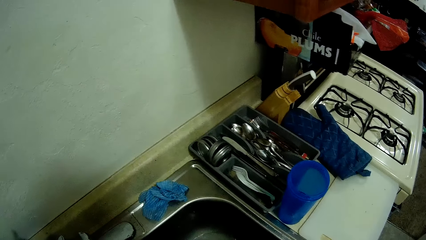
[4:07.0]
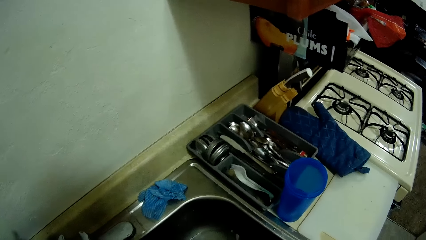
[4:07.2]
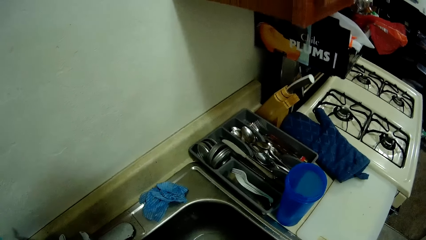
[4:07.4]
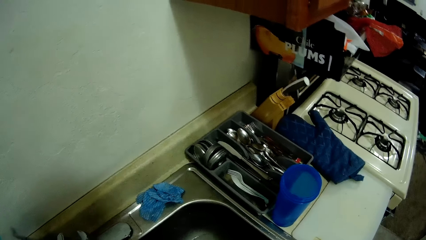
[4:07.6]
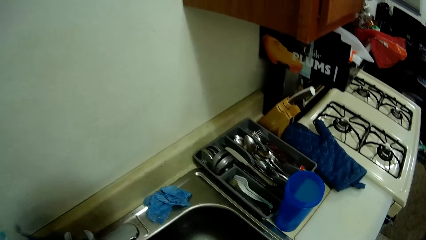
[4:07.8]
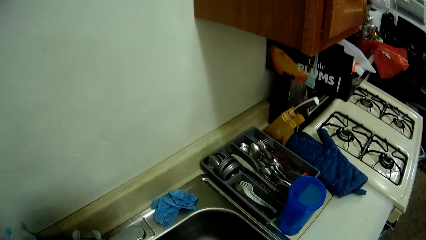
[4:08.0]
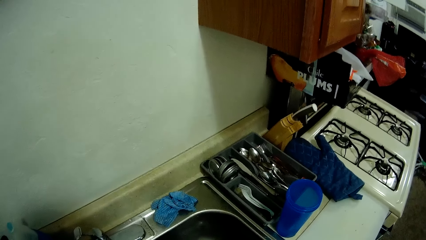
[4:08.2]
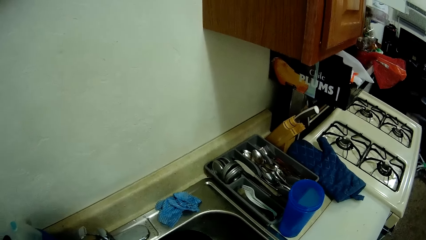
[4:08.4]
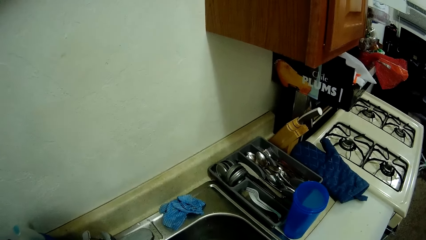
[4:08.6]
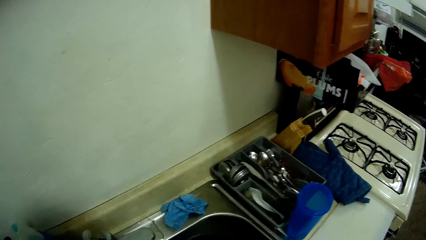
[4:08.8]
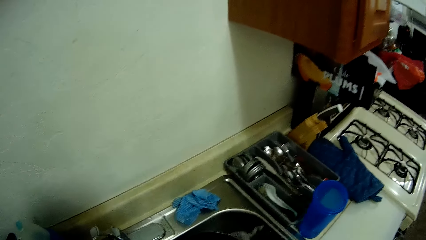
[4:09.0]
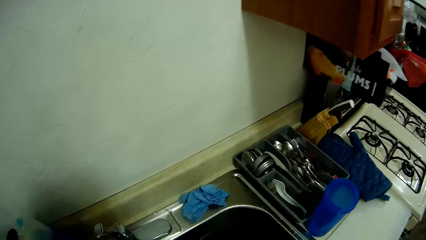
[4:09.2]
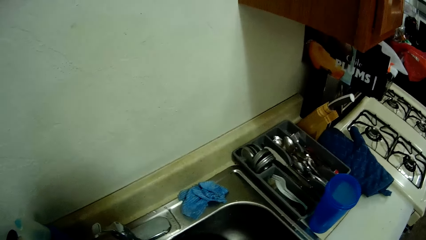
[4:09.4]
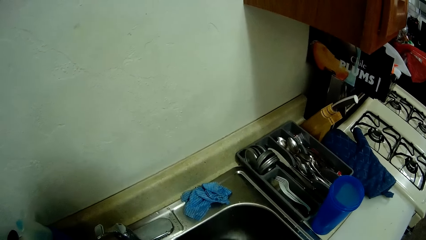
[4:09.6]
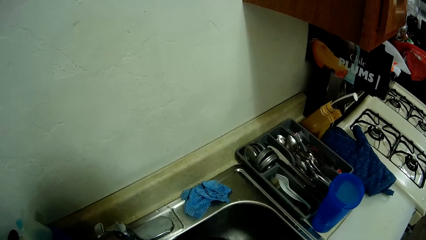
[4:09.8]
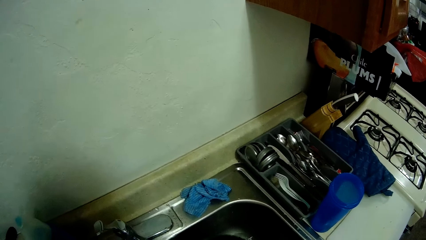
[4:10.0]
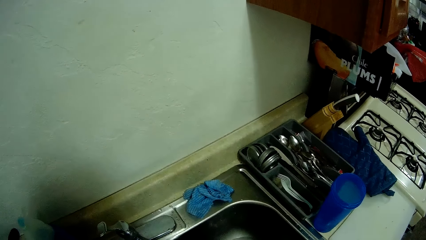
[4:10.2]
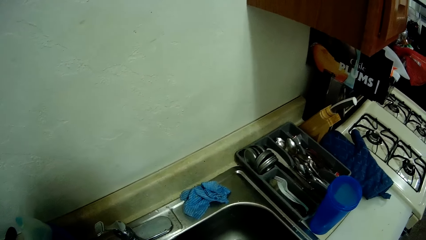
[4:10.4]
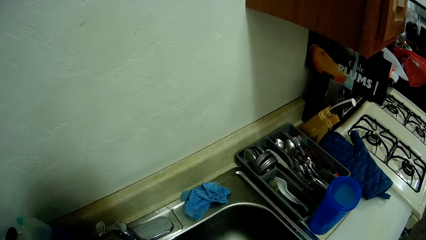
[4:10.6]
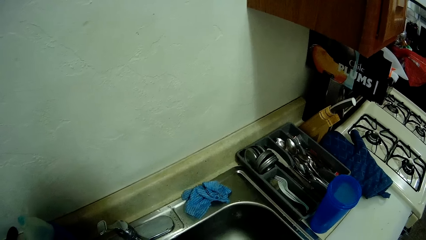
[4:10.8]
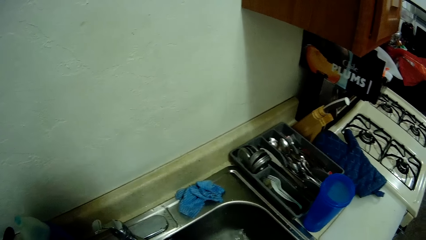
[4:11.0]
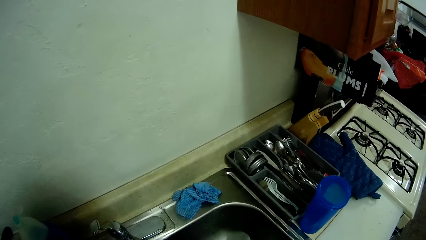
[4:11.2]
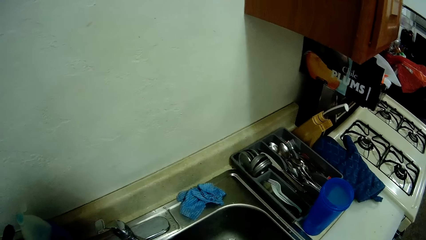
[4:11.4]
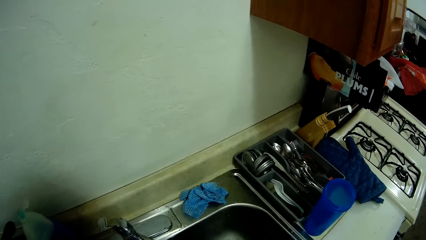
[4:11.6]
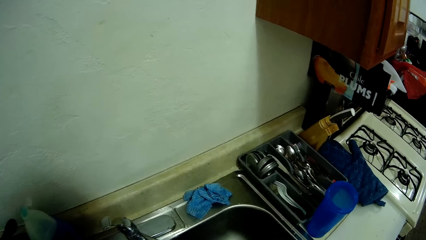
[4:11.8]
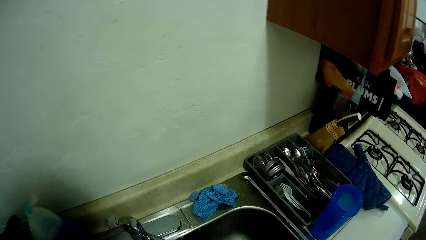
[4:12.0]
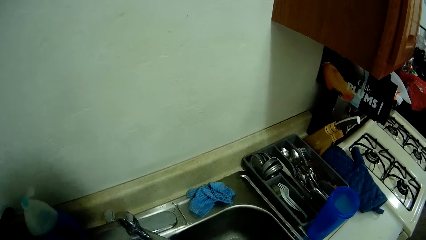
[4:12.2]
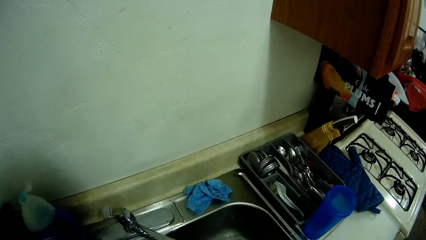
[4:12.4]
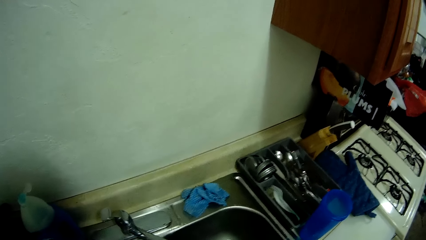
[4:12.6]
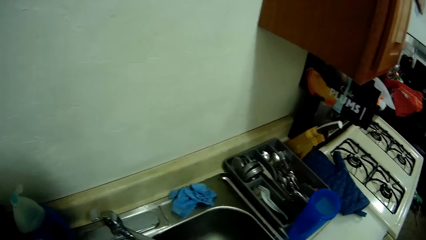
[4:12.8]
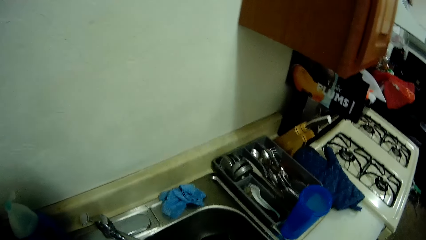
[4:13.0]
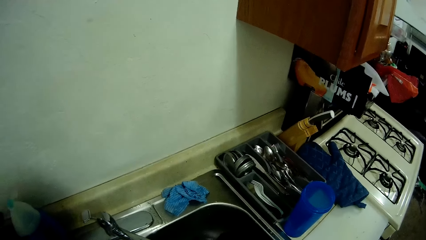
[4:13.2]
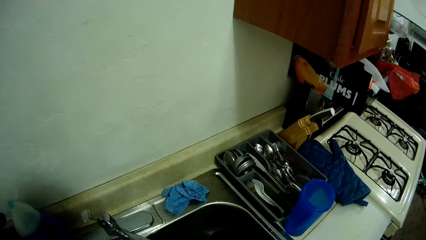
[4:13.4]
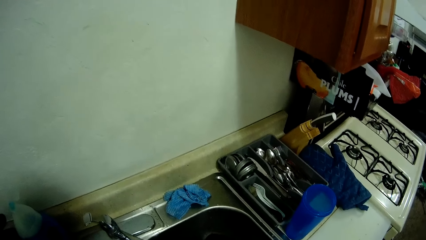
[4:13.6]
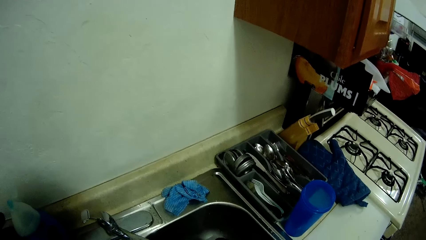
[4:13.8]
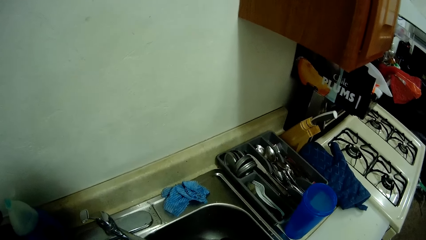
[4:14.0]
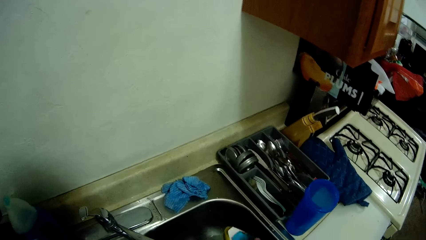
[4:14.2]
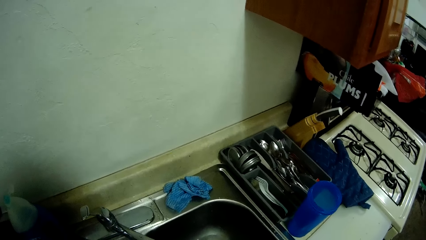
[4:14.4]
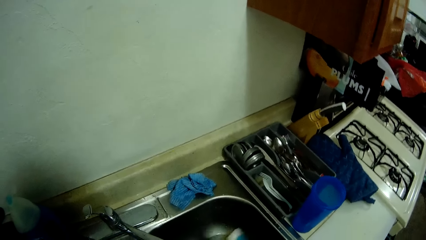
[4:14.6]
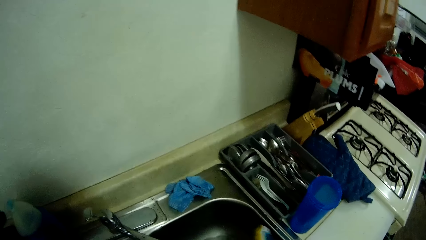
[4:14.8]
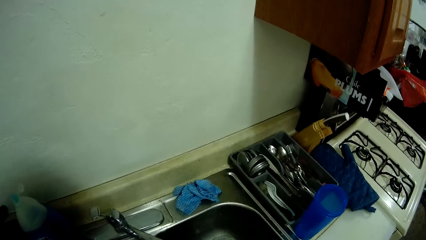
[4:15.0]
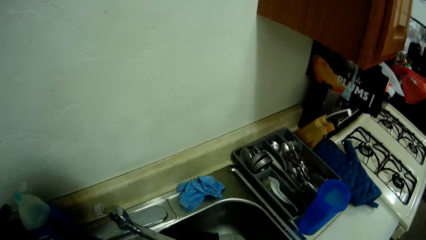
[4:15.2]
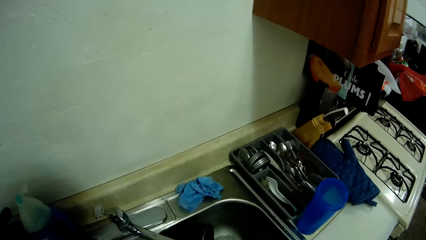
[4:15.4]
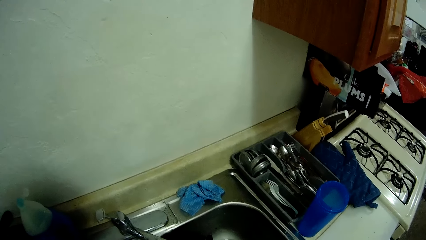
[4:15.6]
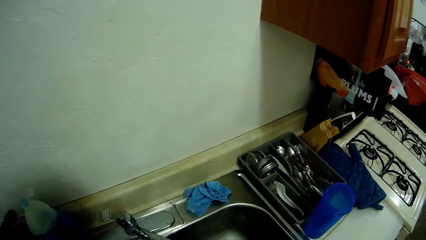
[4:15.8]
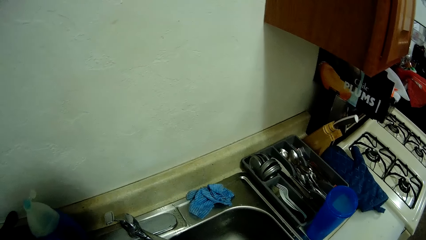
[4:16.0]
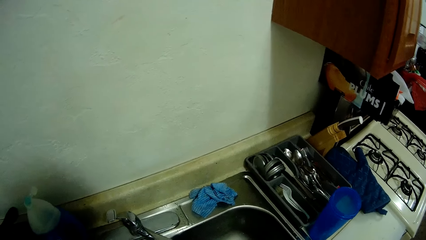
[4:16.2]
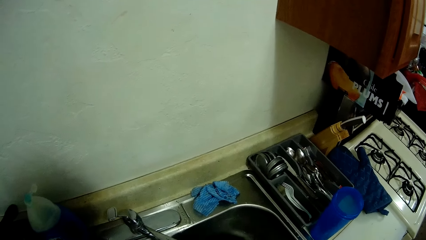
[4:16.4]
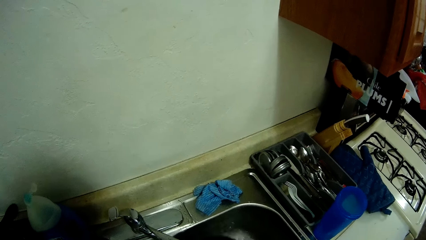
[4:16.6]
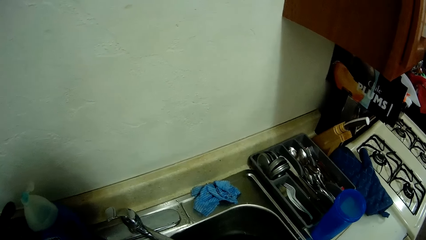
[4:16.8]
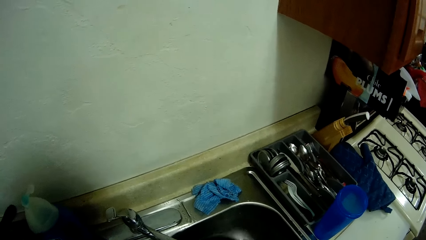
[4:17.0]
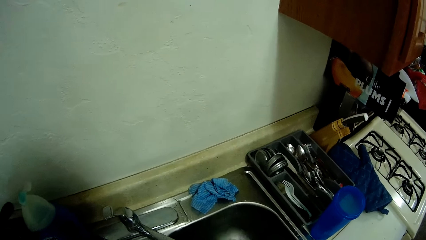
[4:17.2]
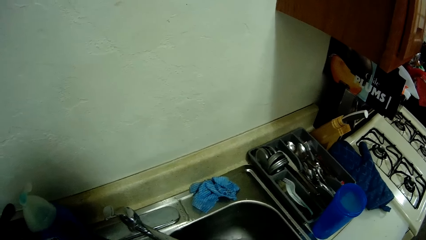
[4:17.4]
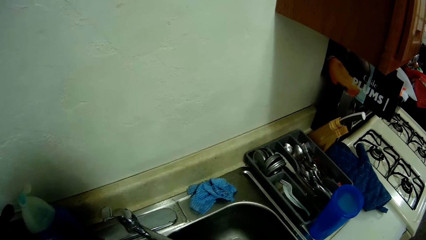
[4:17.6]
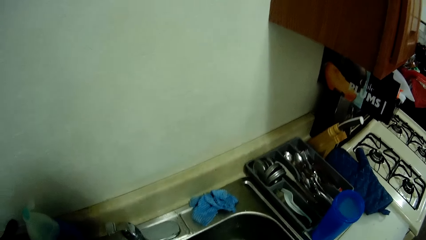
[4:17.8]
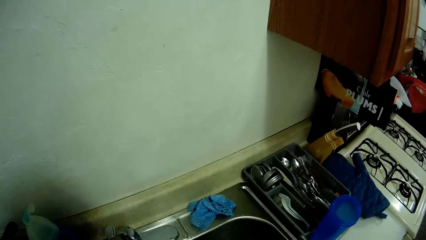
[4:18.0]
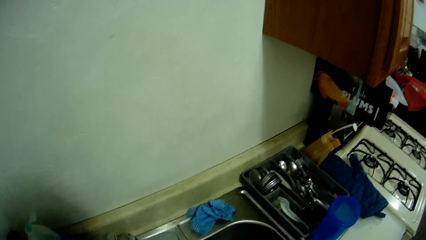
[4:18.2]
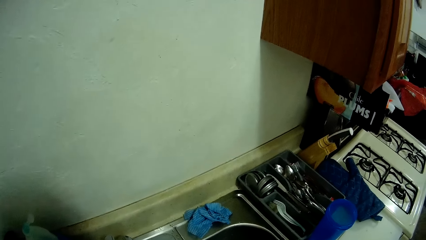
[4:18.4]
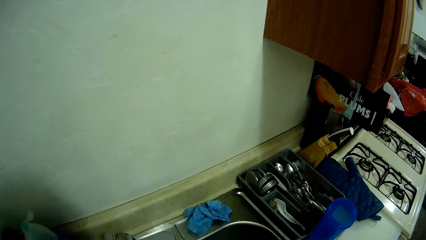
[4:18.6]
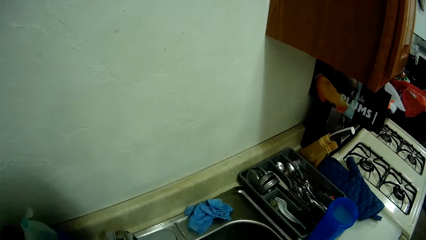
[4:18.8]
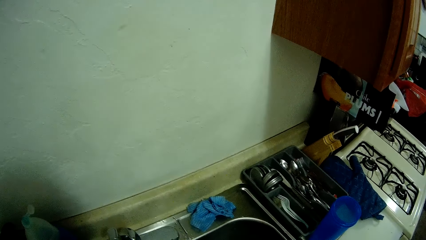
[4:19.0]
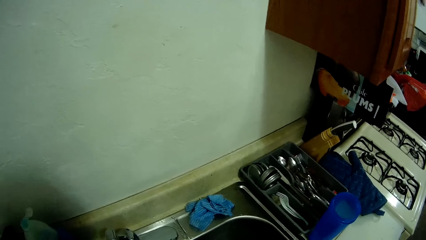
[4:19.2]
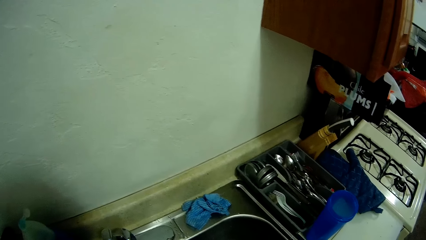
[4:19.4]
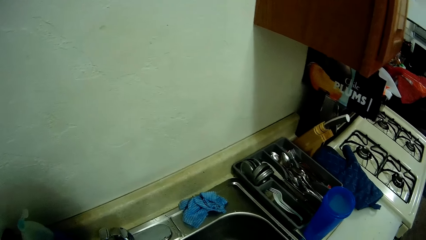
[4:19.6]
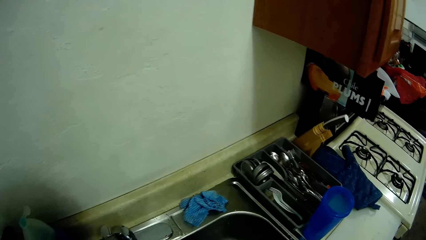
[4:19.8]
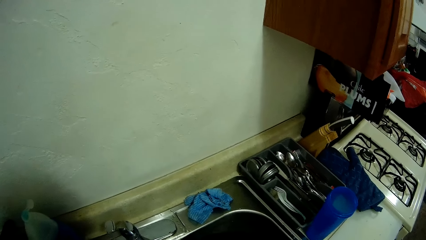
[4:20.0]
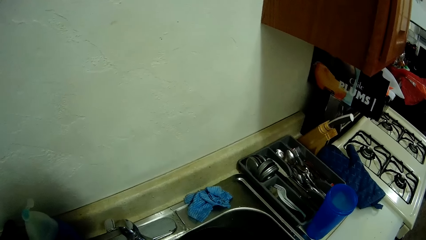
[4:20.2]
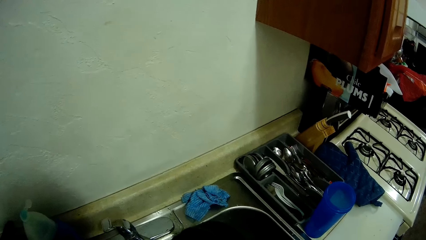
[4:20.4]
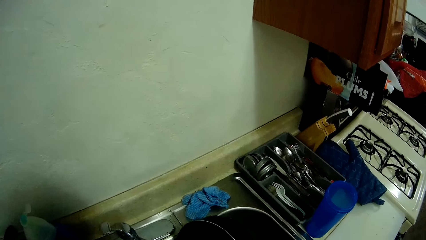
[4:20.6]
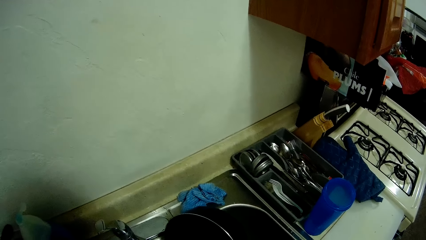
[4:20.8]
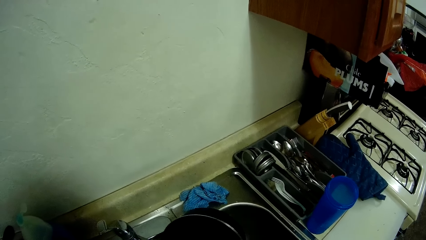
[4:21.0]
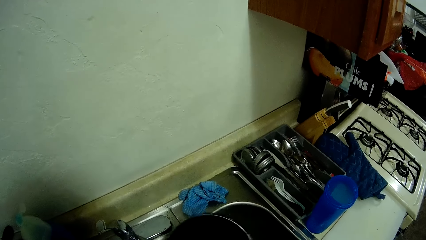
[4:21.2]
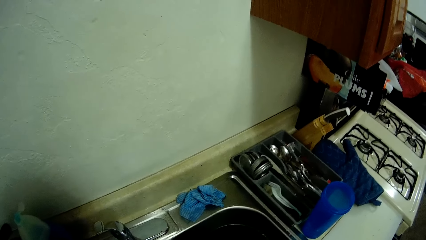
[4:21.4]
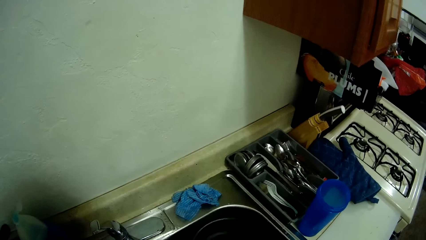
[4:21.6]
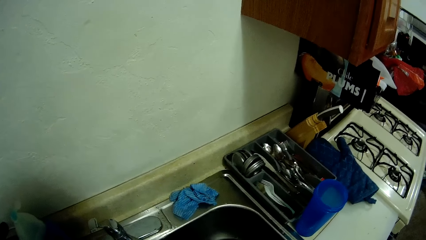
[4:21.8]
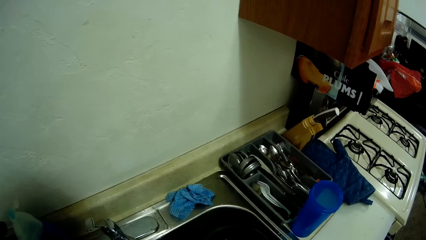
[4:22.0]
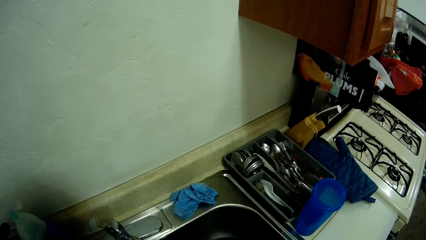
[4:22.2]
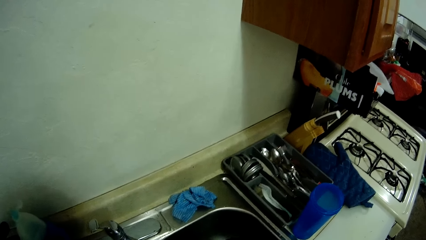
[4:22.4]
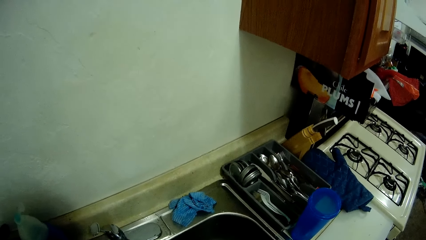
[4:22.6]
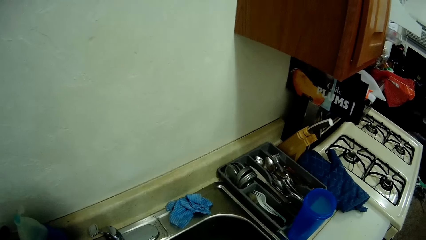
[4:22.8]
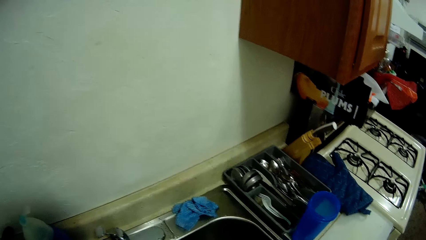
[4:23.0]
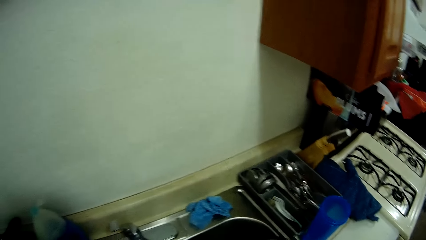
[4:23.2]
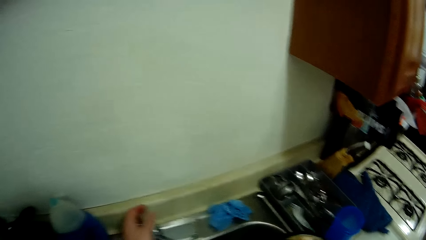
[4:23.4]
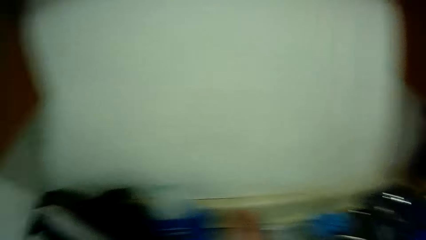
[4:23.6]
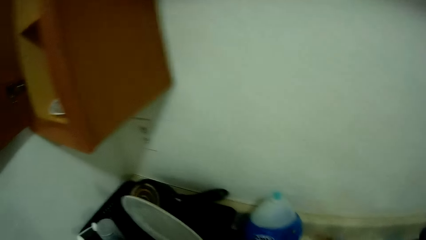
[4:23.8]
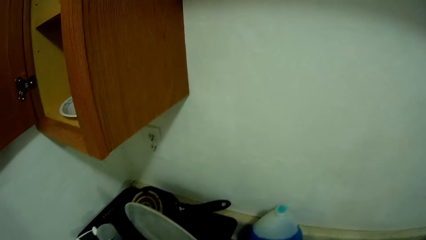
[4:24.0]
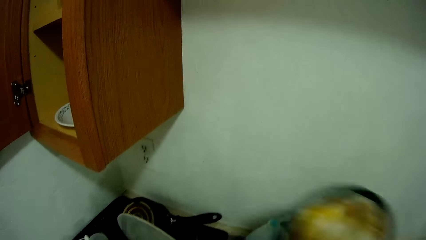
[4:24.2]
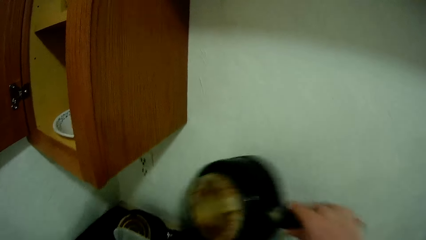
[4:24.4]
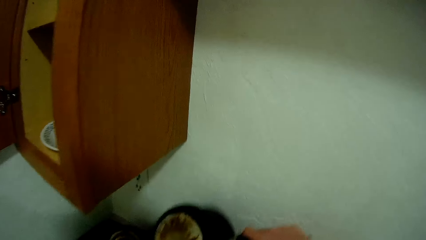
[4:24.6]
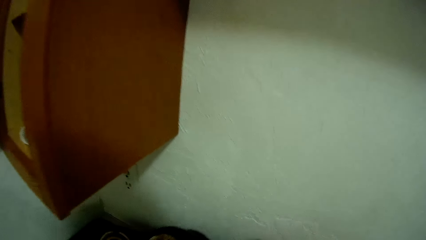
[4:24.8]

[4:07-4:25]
The camera wearer stares at the sink. He washes the cooking pot in the sink. He looks around the sink. He drops the pot in the drainer with his right hand.
